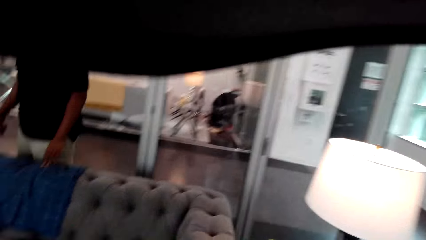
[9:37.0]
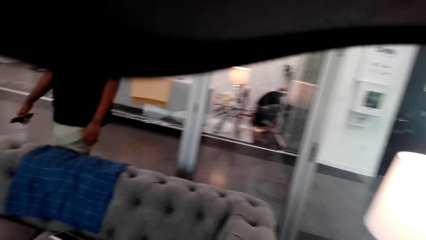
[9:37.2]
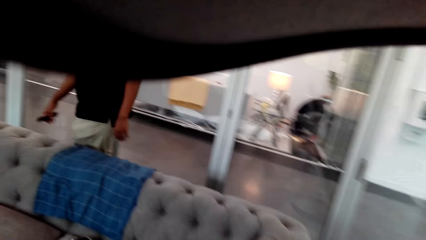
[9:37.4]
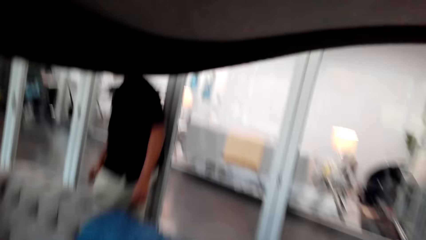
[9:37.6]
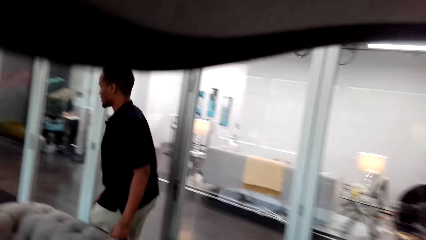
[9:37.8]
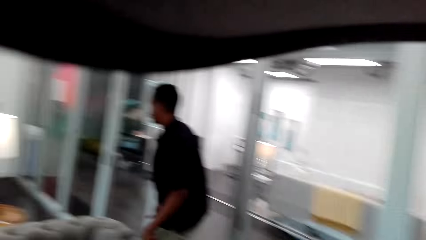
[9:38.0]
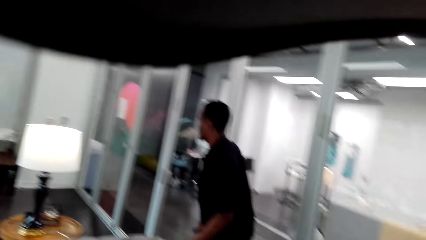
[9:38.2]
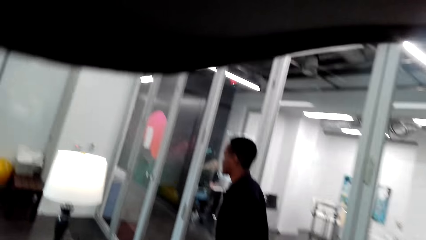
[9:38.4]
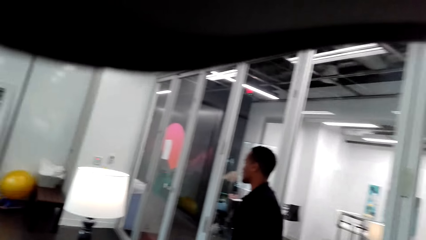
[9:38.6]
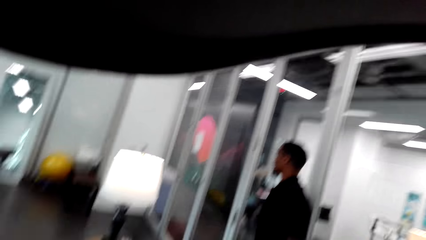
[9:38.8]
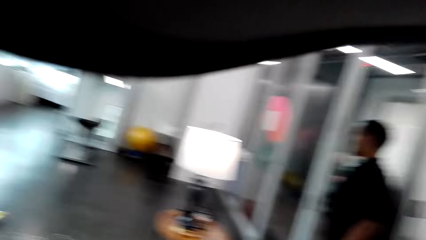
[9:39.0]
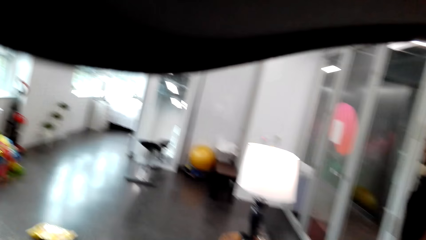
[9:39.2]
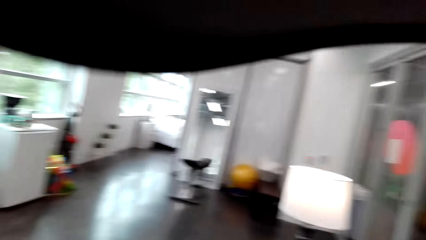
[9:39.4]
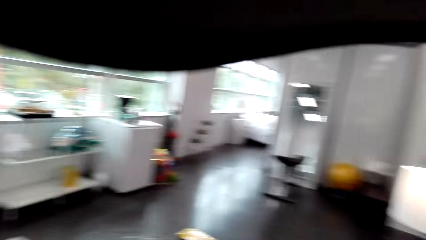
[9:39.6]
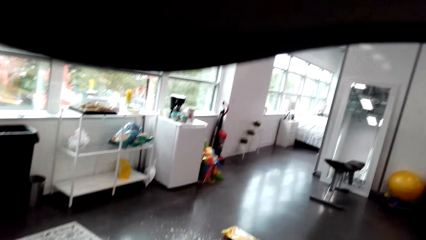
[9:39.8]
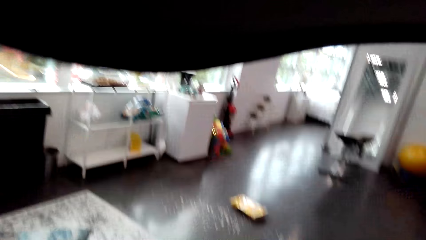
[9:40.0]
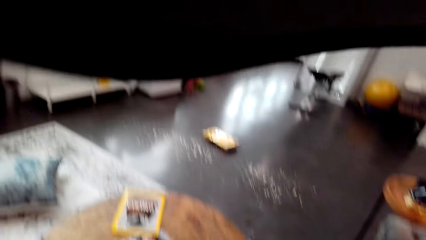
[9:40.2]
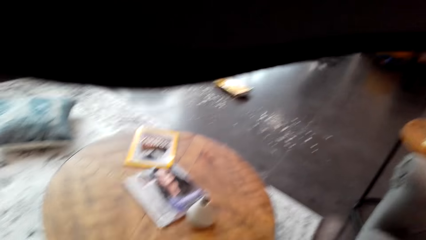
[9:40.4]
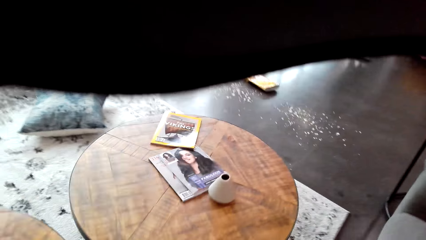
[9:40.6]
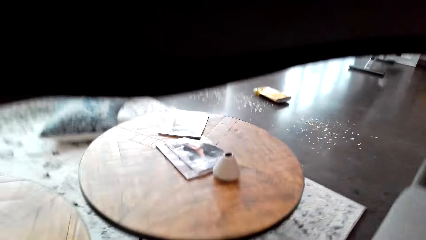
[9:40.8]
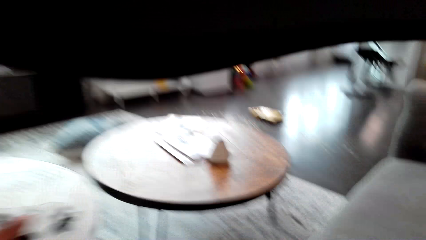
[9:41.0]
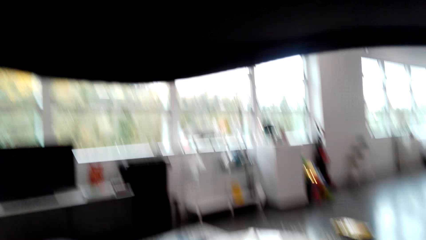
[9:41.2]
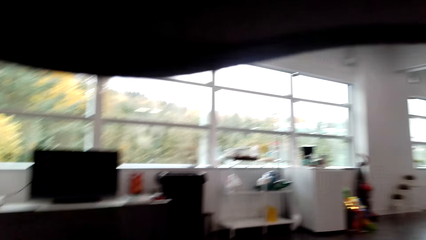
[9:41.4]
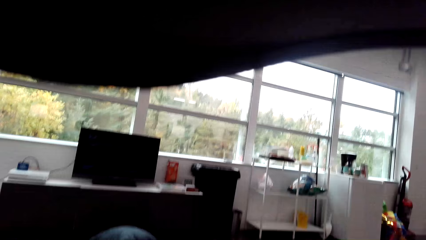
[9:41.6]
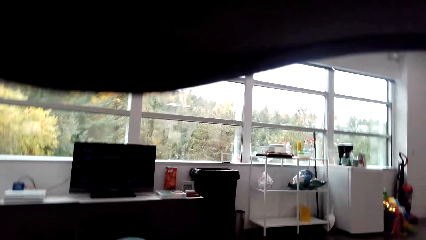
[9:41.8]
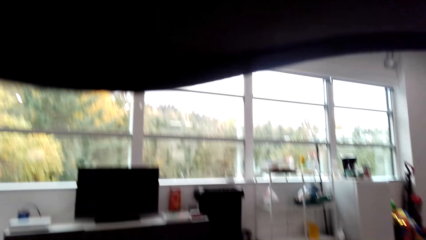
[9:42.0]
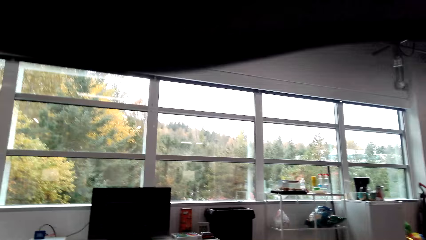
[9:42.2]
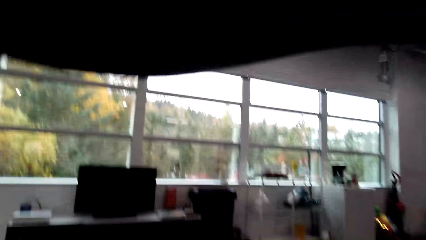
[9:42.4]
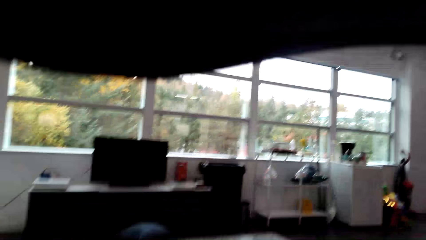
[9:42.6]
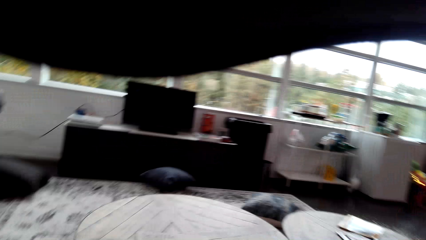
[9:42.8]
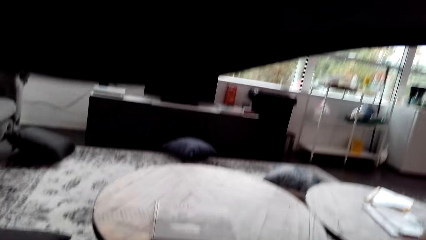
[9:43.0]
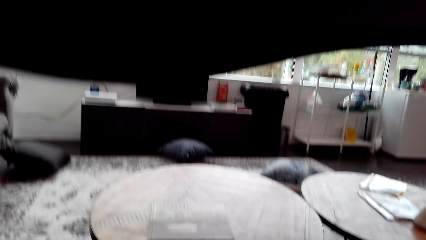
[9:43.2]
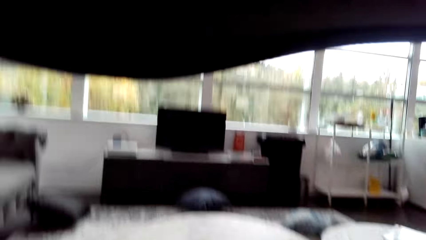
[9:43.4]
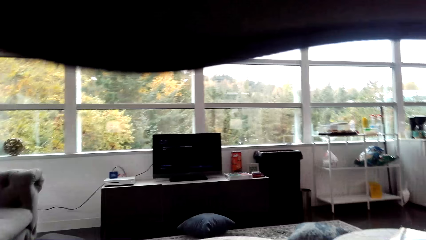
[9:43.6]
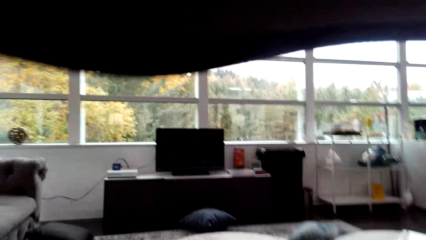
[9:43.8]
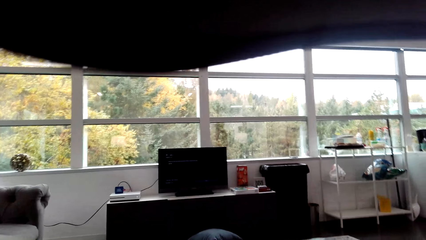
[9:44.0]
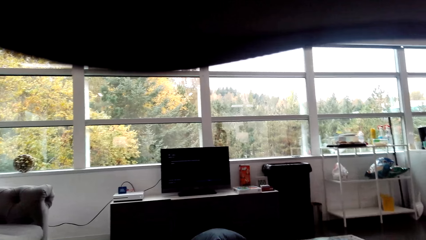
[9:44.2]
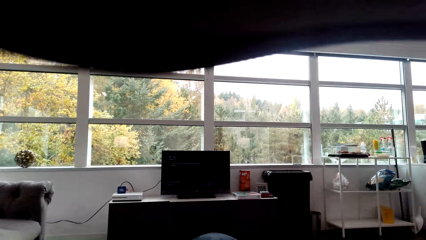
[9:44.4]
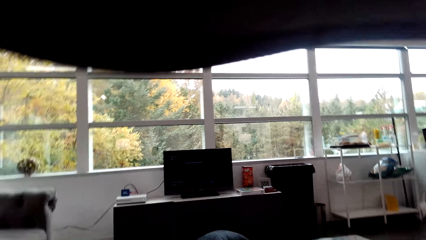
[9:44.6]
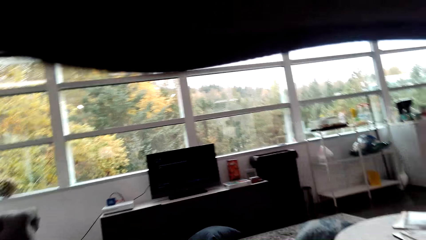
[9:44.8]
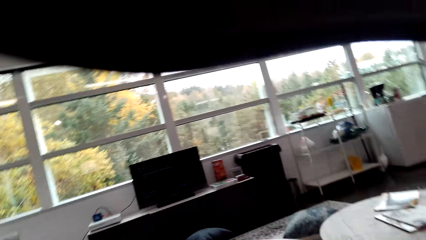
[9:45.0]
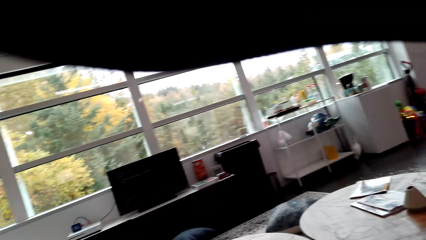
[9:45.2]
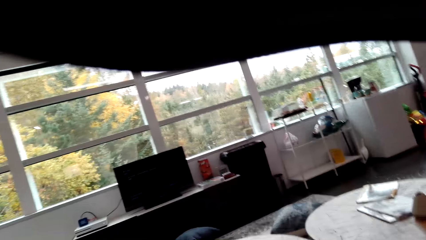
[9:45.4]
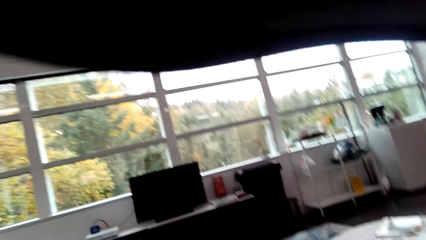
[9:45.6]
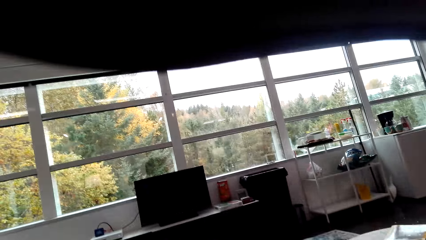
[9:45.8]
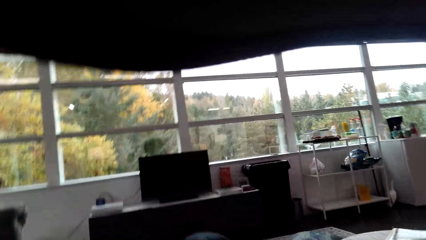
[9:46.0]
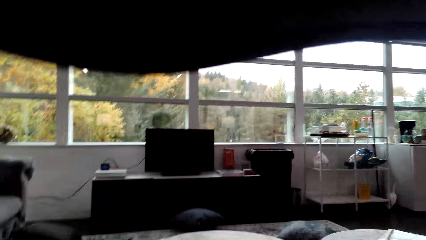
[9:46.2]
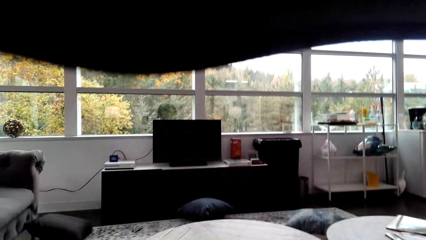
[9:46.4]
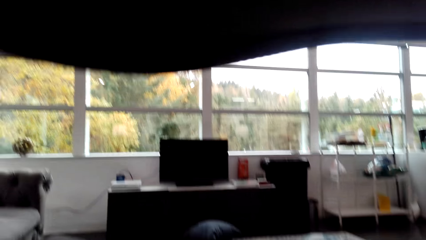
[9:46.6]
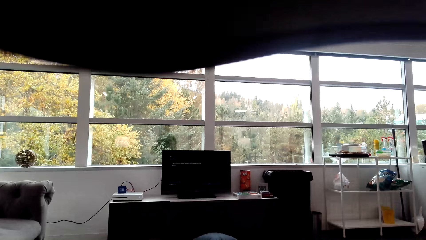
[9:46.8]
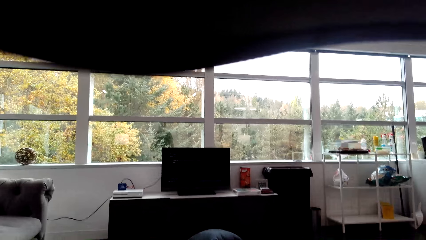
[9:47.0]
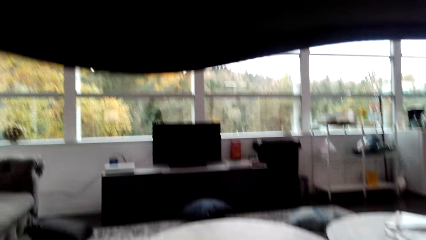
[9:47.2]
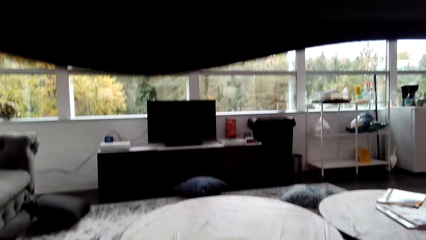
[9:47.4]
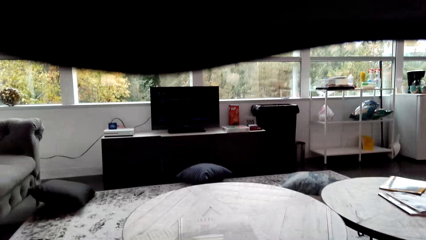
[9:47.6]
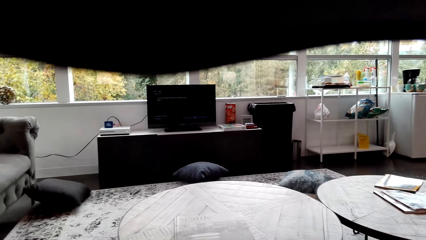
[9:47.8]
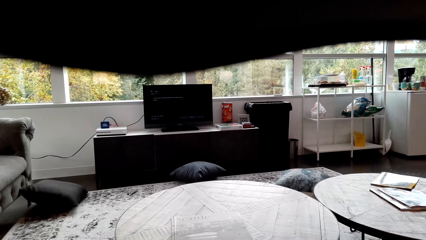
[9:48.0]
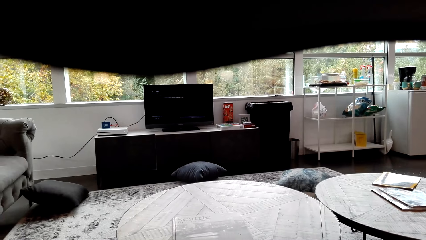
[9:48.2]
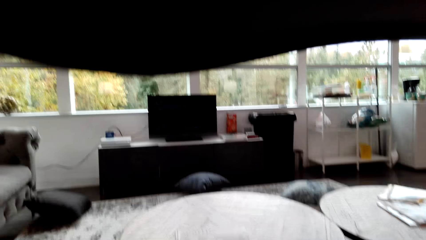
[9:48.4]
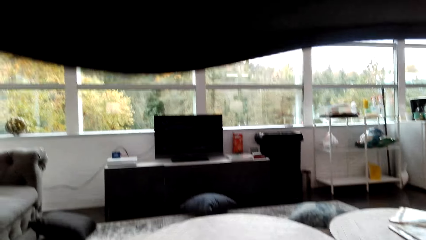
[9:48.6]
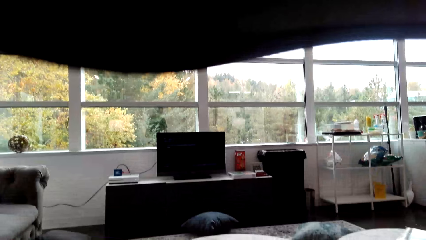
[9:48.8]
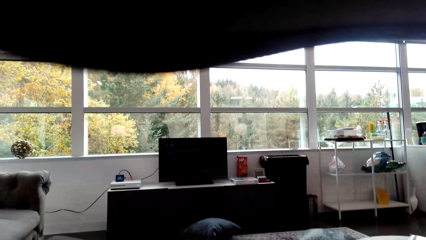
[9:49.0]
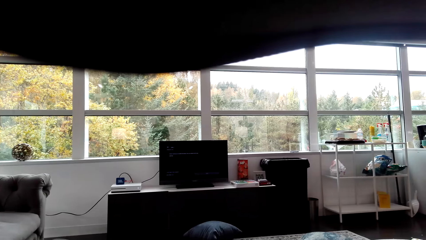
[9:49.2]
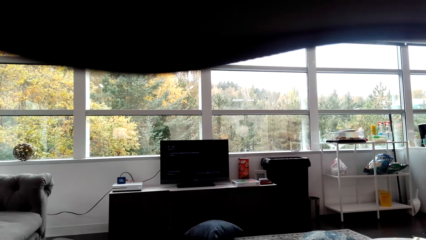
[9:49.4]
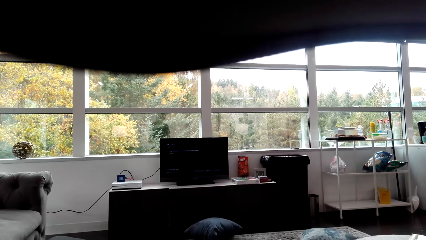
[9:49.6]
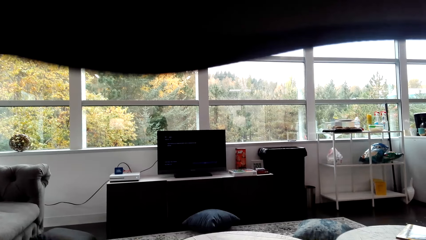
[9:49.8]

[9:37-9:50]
The camera wearer converses with a man. The man walks around the house. The camera wearer looks around. They converse with the man. They sit on a chair. They look at the TV. They look around the house. They converse with the man.

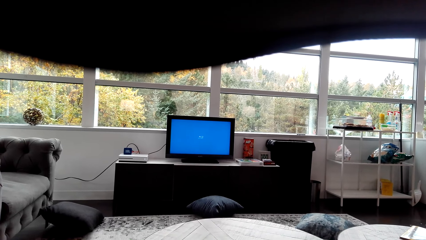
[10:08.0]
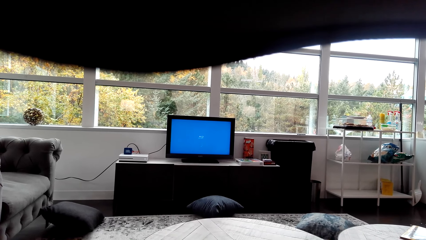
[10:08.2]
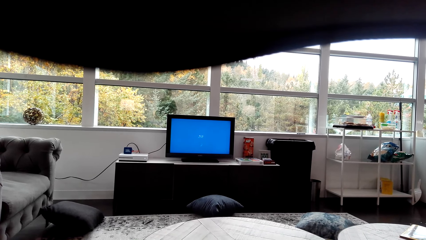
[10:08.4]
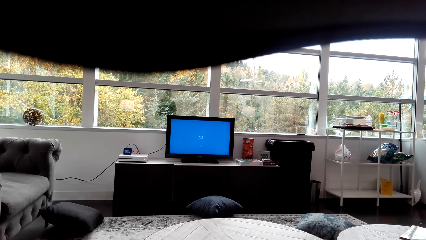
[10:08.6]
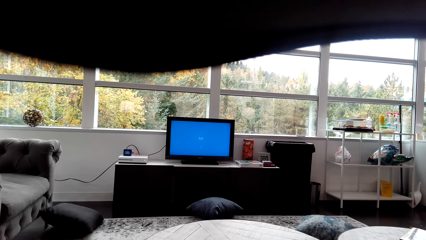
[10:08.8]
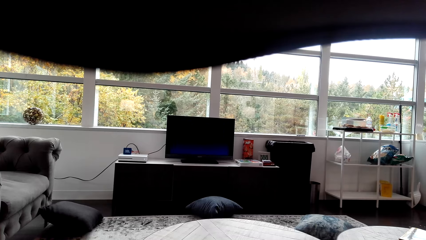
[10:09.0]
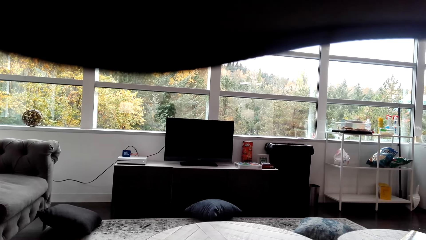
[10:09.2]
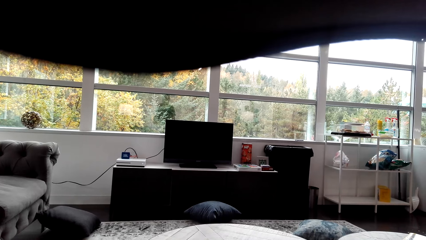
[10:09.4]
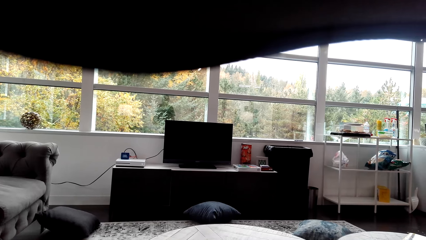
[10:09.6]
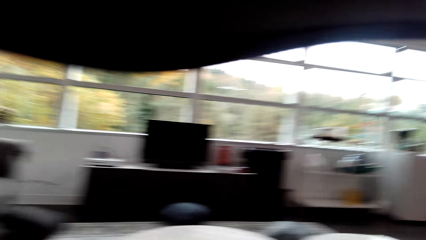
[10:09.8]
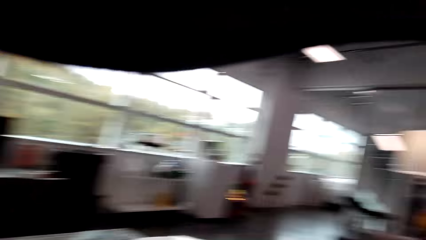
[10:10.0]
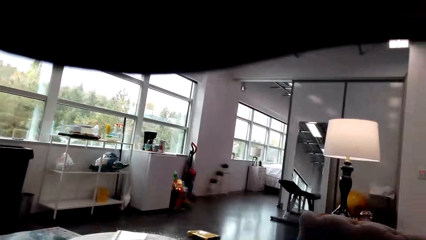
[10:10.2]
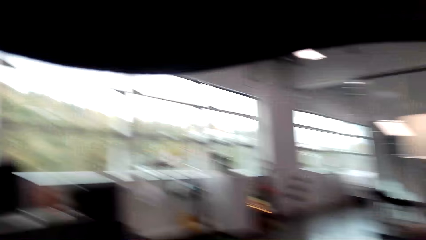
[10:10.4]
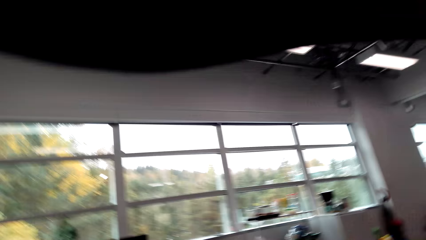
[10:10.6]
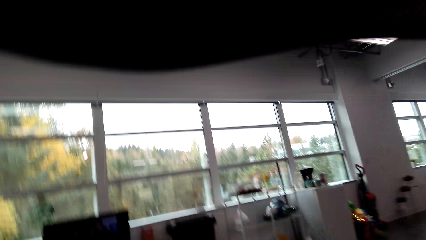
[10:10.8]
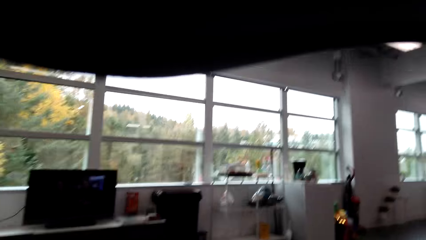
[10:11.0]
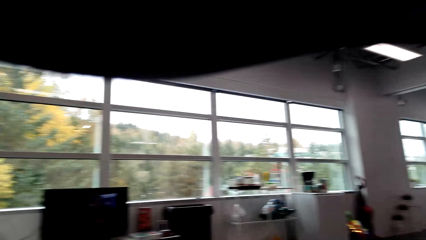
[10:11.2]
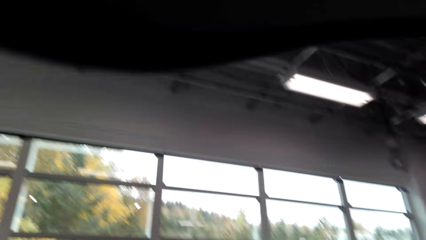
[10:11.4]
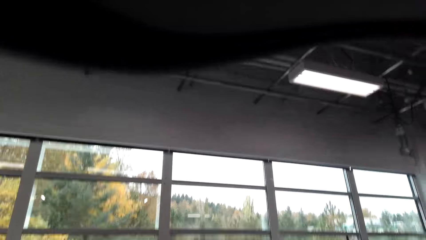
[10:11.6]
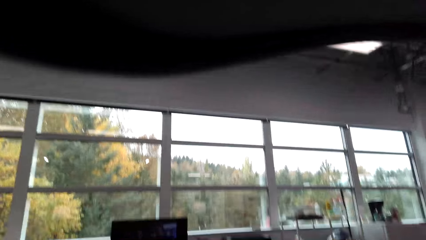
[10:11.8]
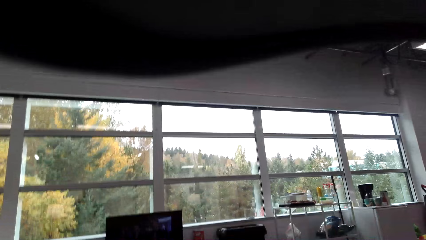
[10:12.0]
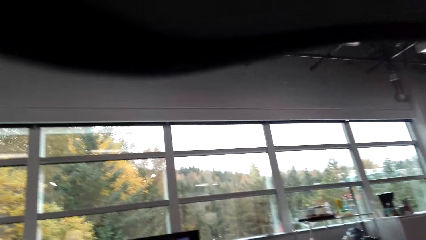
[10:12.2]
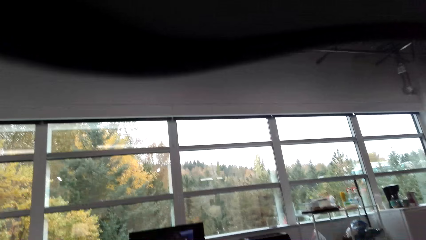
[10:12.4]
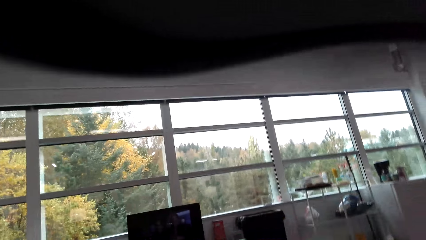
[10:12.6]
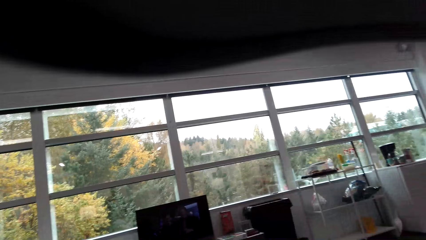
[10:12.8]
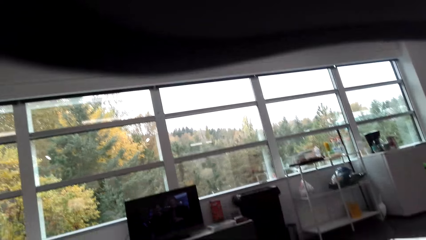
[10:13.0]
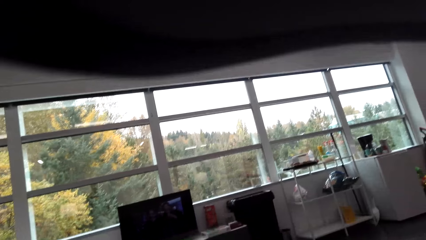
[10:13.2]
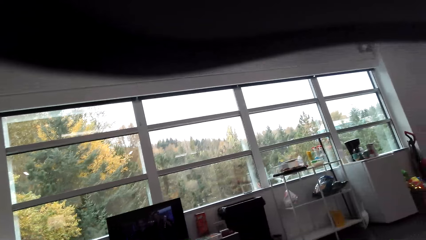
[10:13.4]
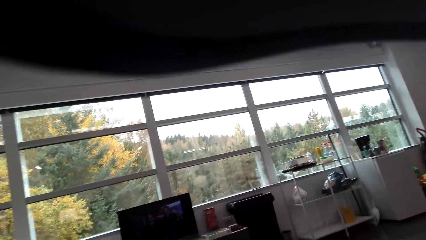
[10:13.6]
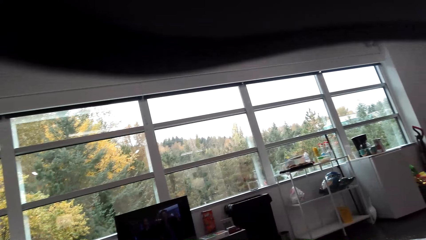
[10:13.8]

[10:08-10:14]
The camera wearer looks around. They watch the TV.
